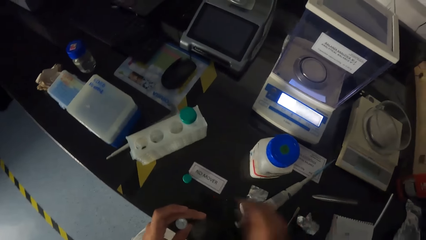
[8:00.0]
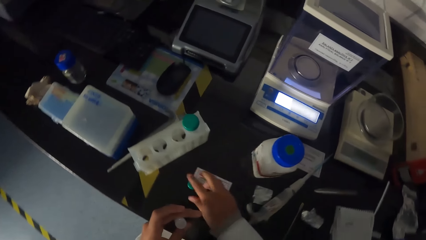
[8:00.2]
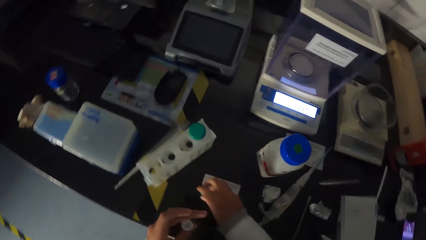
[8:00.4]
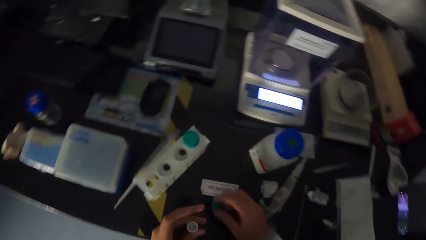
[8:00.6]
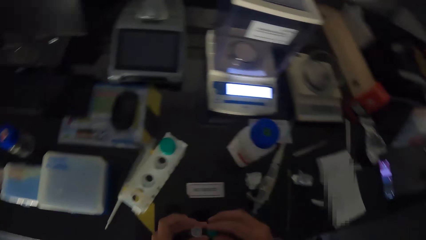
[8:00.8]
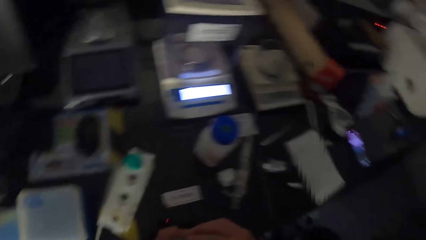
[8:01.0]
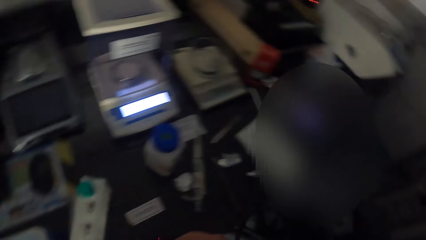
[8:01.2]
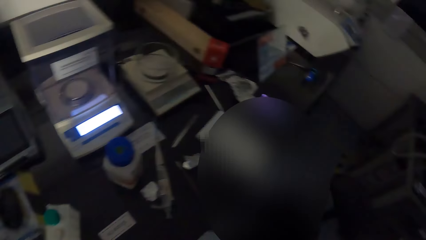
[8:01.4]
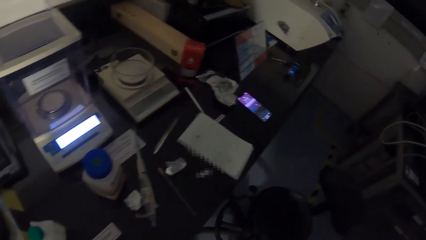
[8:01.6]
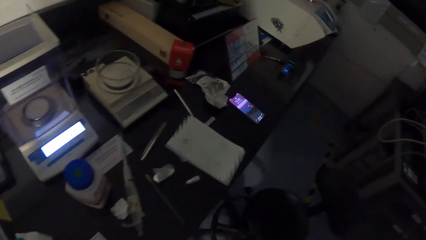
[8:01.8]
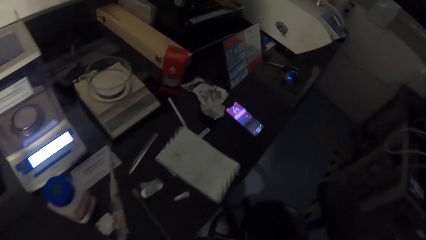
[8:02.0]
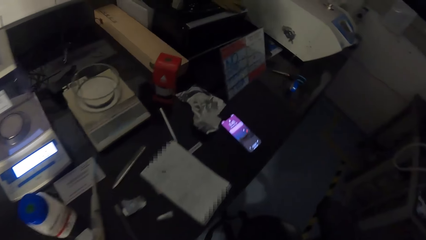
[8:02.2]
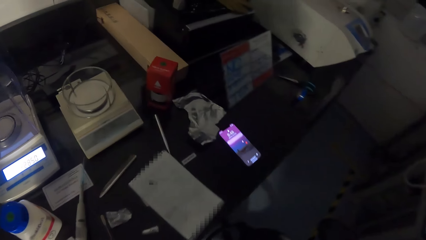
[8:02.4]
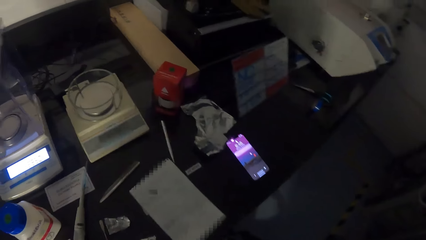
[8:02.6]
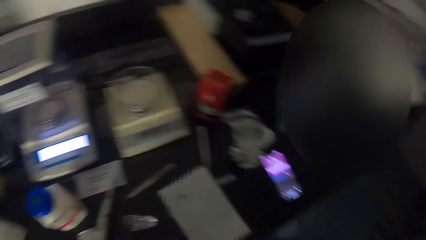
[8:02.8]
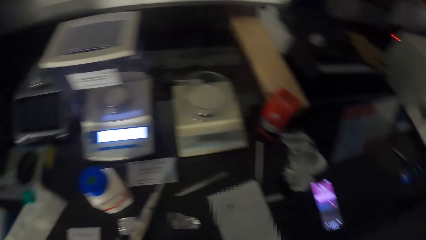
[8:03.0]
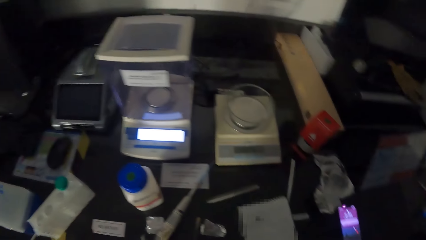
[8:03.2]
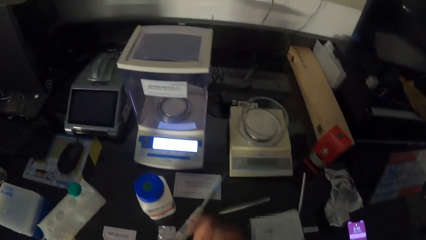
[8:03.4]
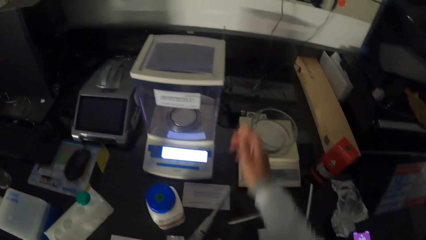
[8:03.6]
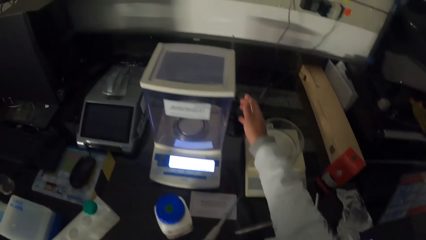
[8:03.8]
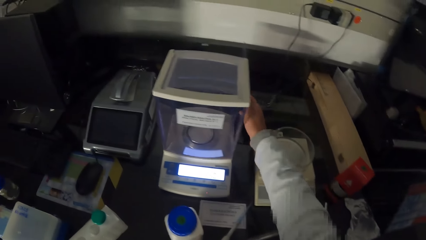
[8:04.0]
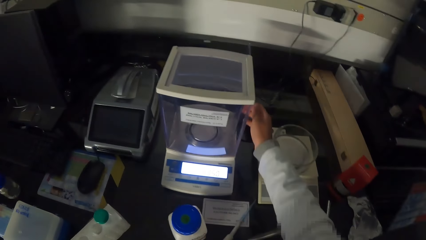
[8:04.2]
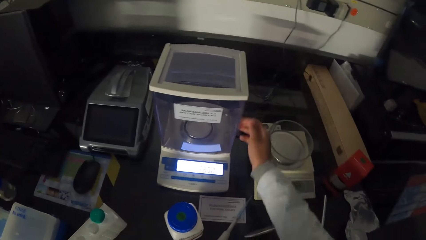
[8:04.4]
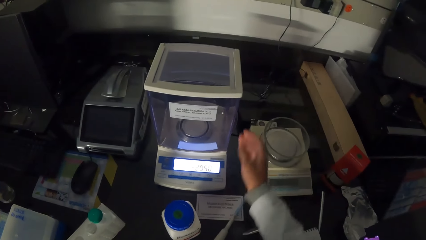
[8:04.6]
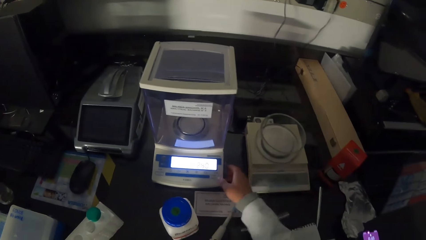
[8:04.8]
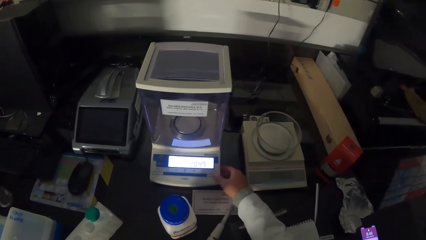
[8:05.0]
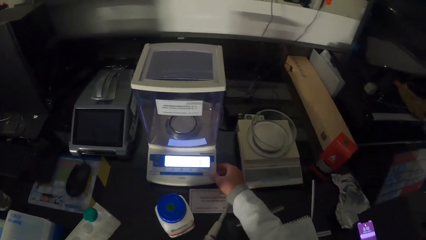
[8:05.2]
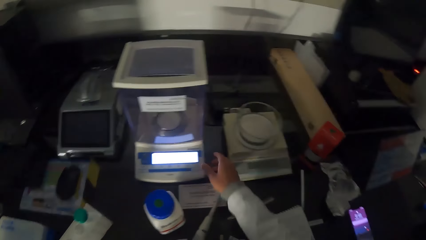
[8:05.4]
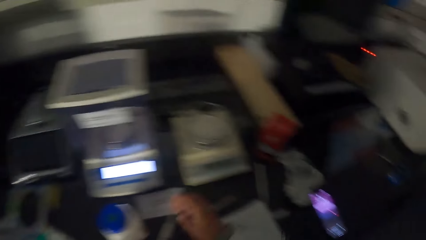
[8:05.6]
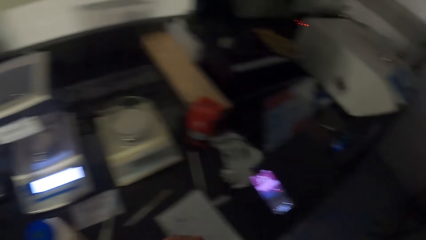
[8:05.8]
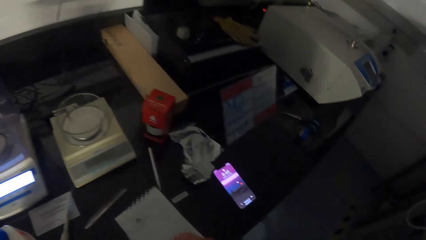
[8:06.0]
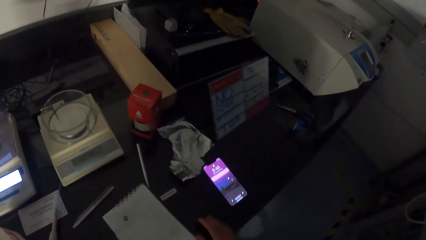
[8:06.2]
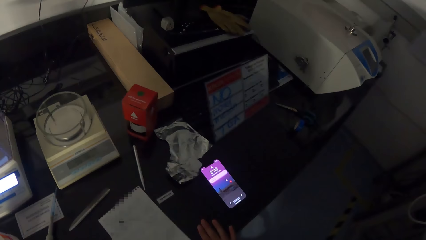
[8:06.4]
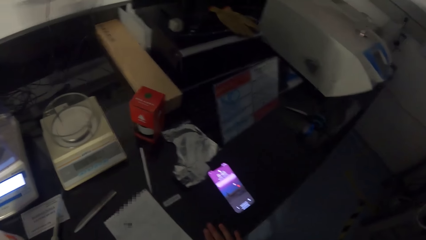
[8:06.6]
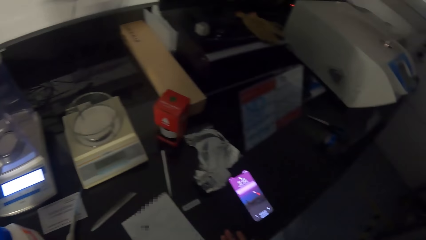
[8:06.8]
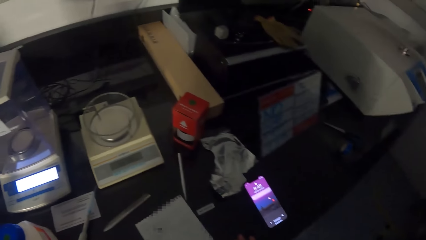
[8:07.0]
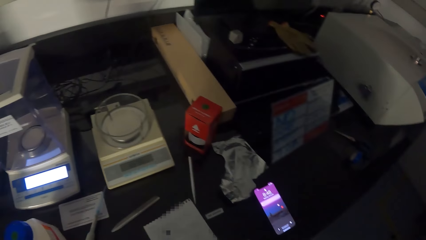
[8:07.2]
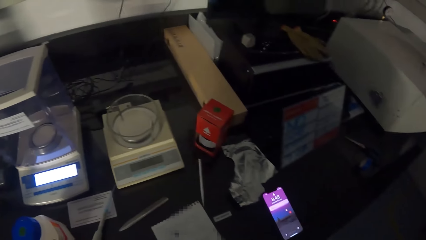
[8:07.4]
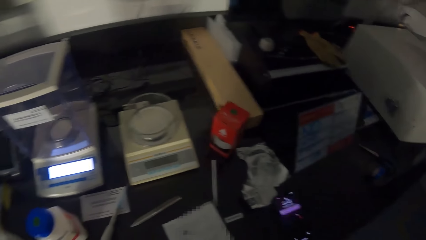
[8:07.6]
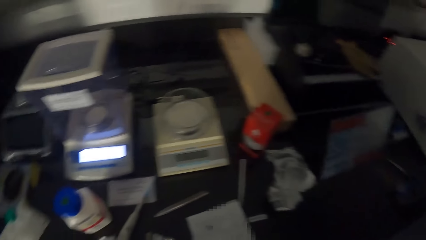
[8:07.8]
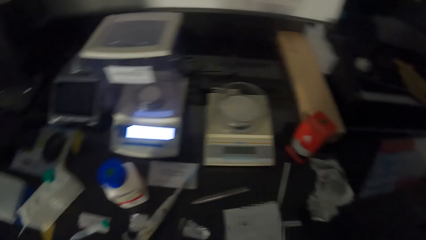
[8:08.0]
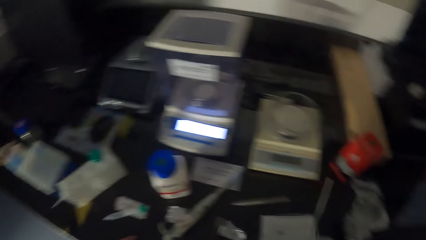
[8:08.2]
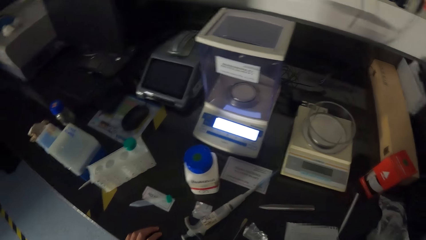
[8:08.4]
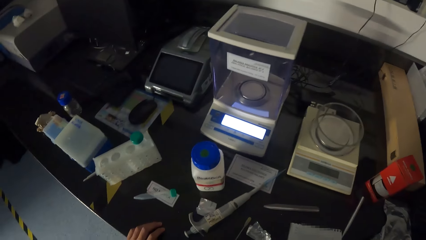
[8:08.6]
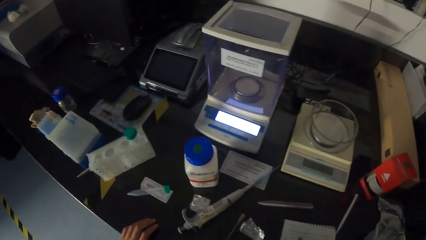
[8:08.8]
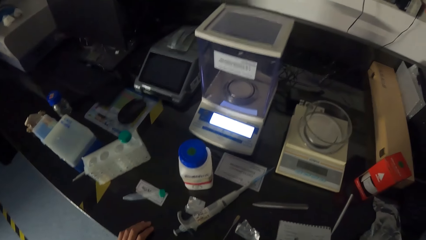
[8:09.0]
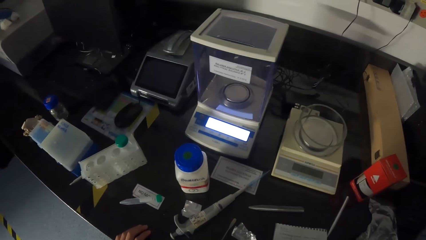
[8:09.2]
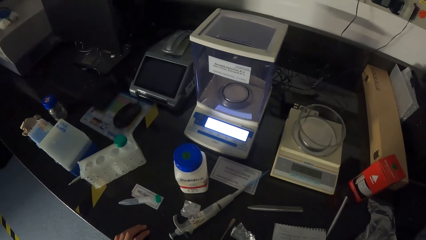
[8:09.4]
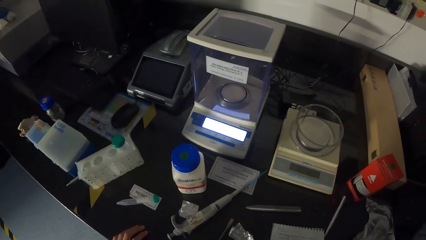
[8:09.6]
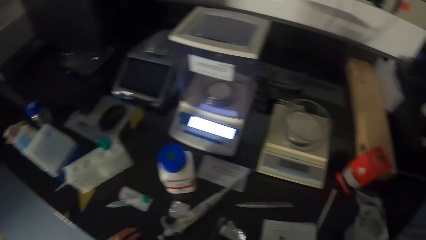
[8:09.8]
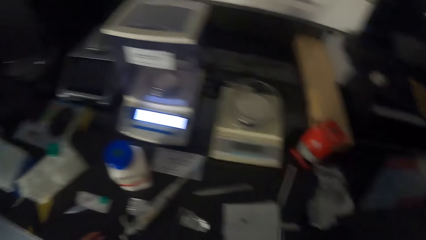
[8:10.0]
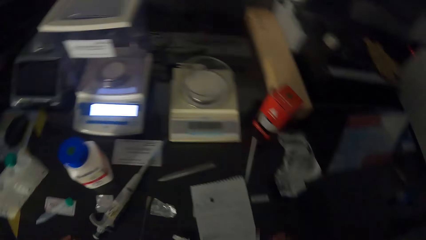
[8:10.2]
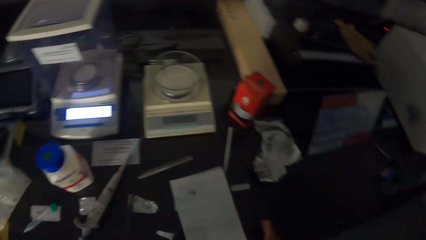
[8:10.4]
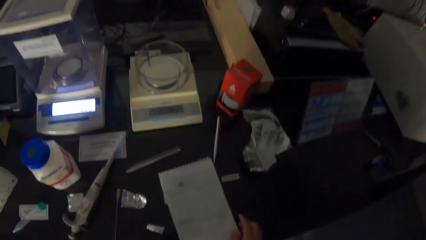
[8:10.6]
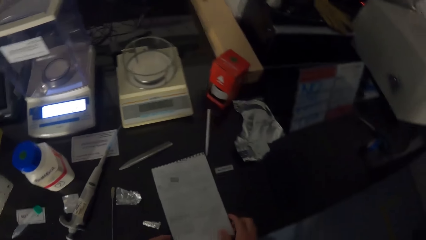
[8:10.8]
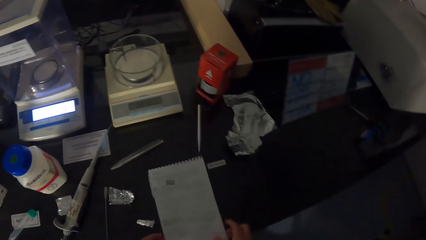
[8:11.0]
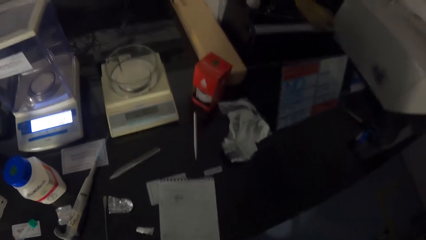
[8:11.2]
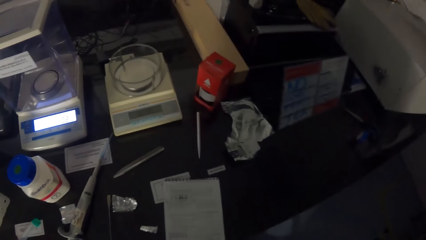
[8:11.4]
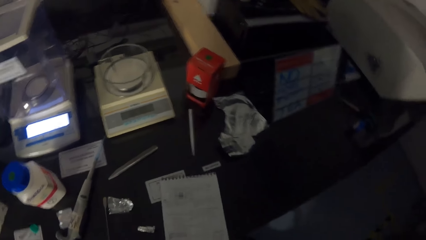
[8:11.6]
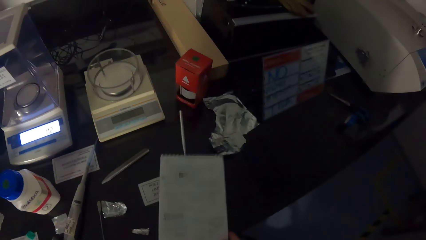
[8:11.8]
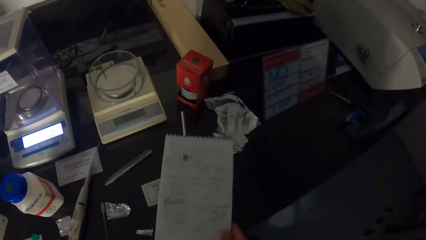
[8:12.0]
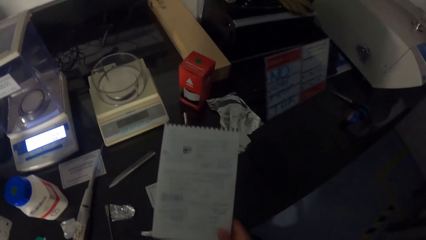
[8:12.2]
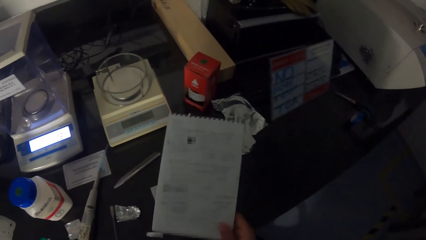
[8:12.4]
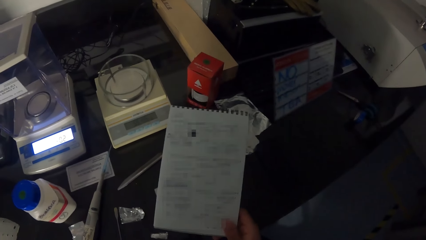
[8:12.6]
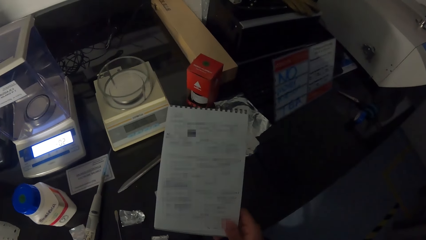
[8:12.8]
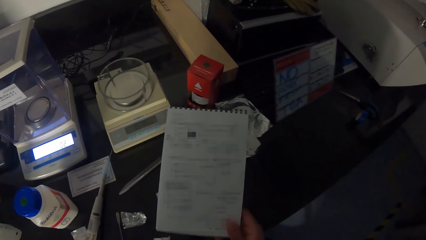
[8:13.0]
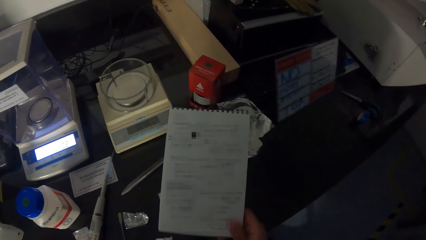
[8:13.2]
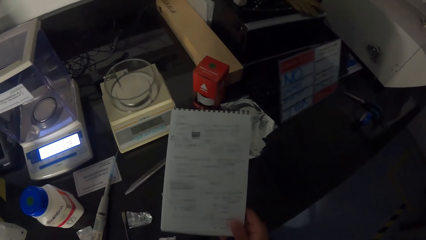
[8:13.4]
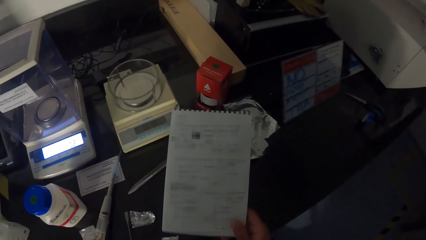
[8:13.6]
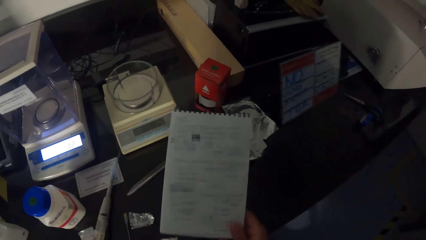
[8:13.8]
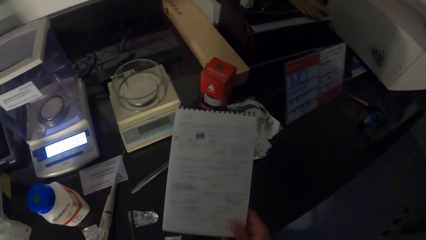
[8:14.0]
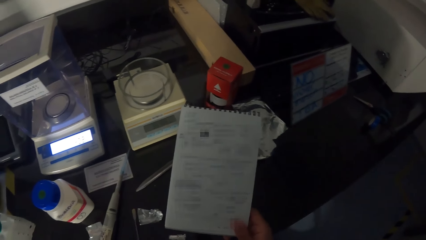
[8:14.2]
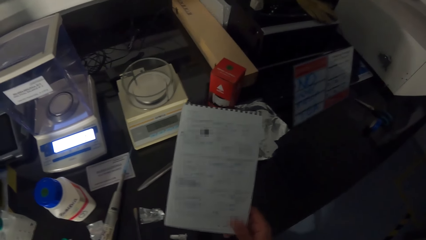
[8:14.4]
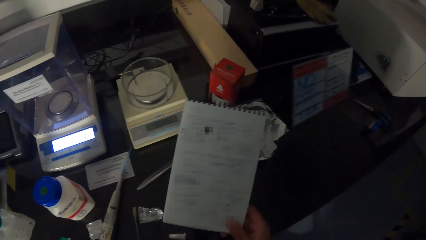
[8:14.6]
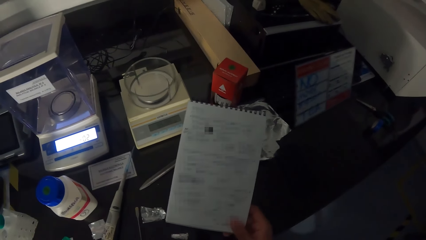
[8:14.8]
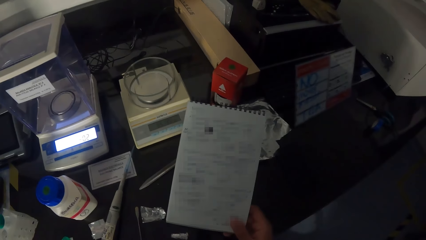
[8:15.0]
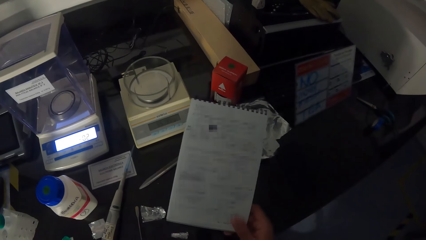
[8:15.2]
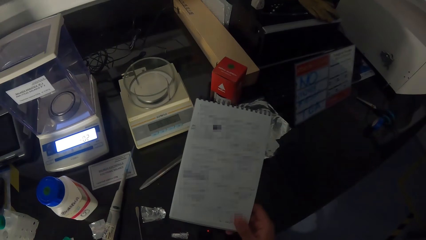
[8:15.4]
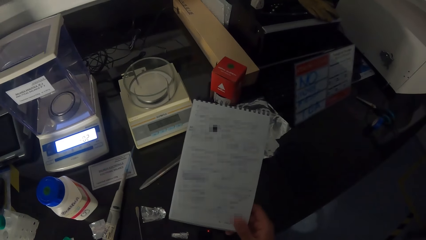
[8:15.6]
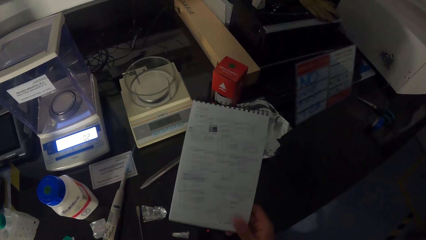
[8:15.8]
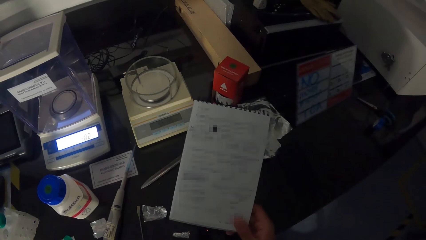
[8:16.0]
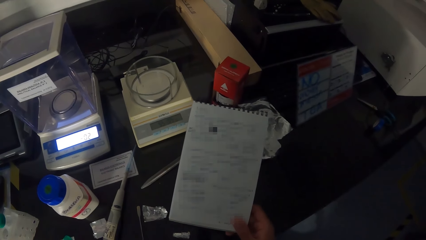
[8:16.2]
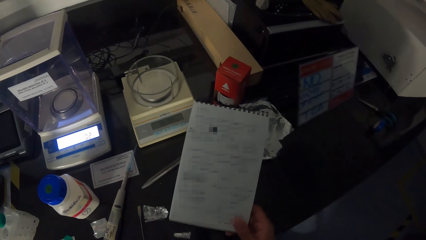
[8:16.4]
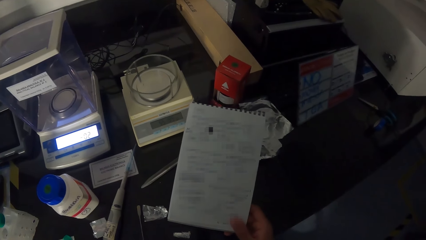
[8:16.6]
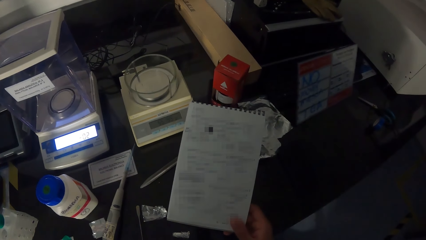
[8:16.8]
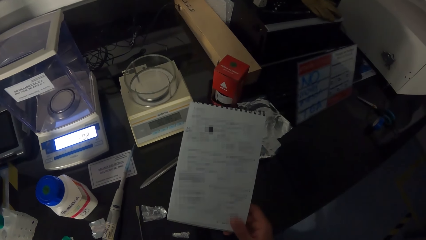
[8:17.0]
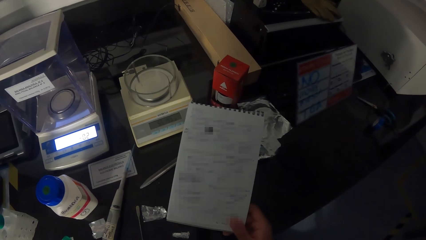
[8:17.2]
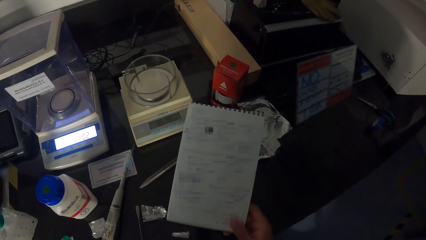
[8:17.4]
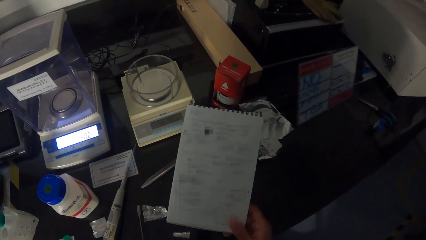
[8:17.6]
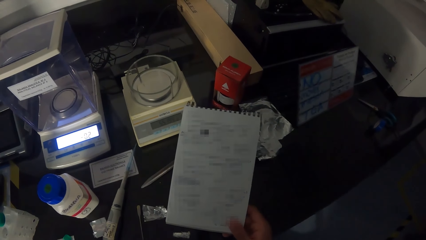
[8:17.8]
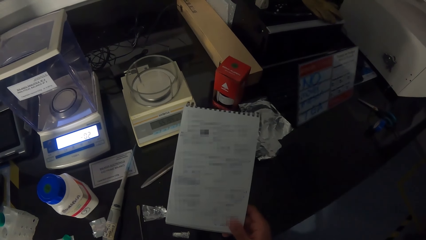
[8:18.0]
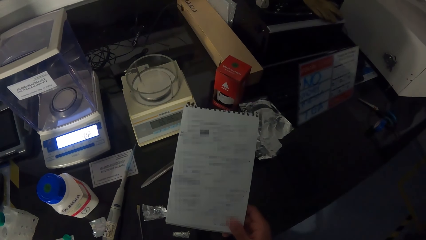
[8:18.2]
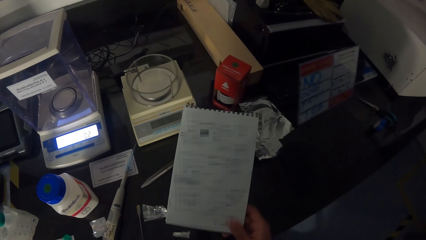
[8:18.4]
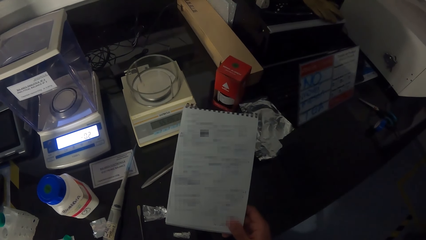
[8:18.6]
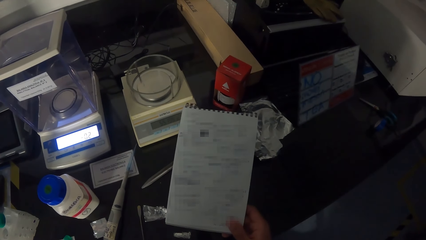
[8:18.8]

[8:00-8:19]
The camera wearer grabs the test tube lid from the table with his right hand. He covers the test tube with the lid in his right hand. He peeps the phone. He slides the analytical balance glass with his right hand. He pushes the power button on the analytical balance with his right hand. He stands for a while. He moves a notepad or notebook on the table with his right hand. He lifts the notepad with his right hand. He looks at the notebook.
